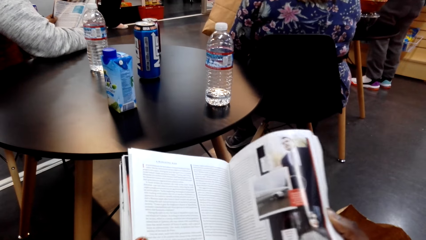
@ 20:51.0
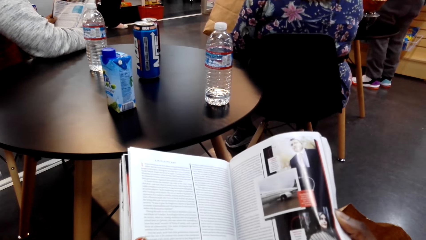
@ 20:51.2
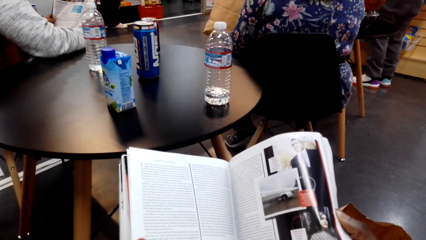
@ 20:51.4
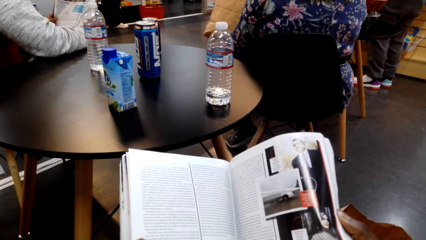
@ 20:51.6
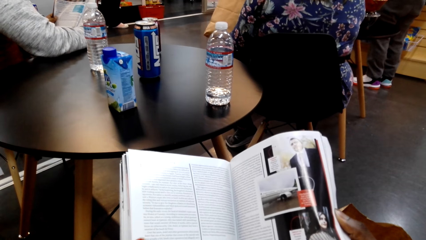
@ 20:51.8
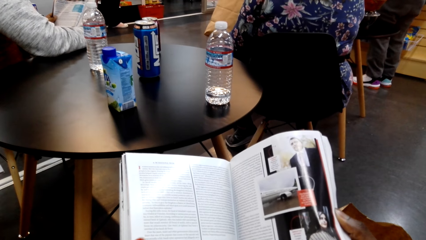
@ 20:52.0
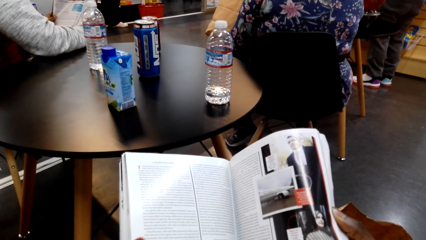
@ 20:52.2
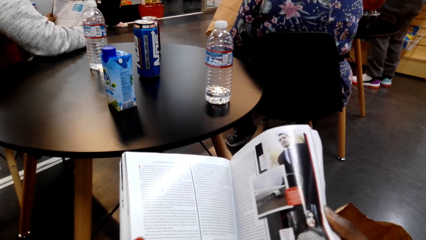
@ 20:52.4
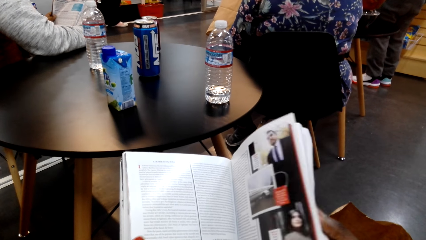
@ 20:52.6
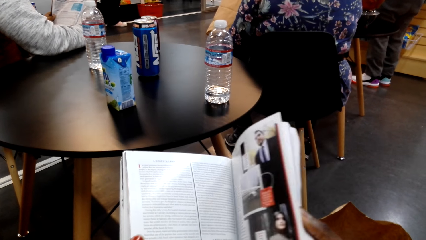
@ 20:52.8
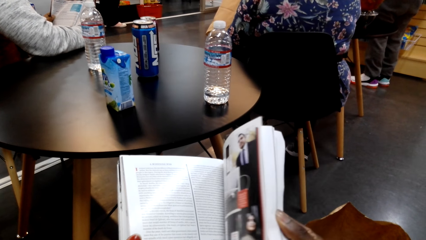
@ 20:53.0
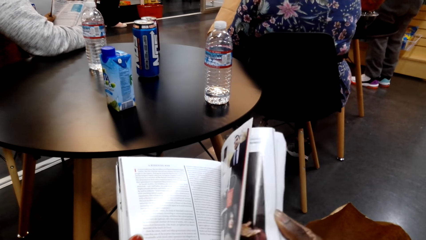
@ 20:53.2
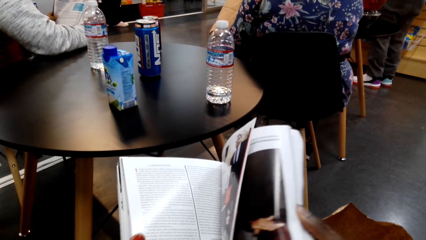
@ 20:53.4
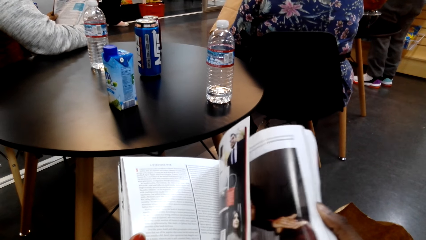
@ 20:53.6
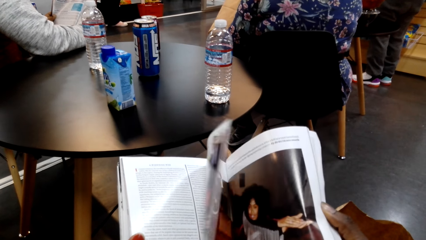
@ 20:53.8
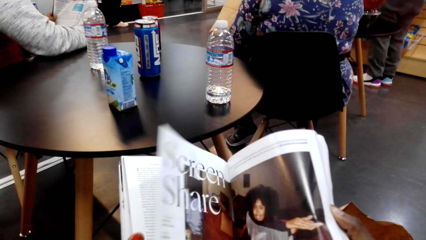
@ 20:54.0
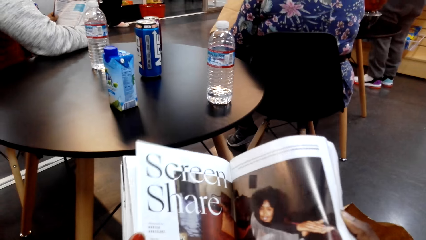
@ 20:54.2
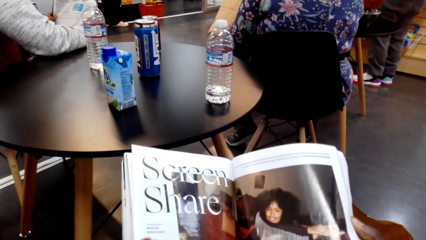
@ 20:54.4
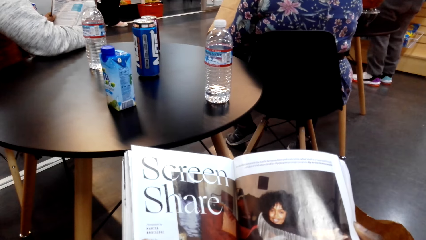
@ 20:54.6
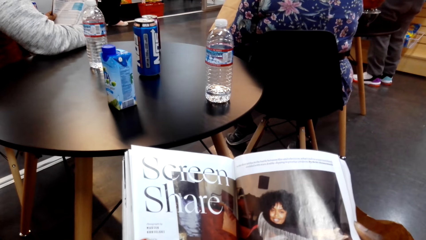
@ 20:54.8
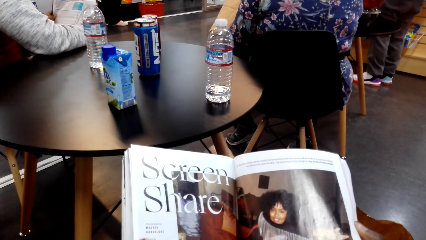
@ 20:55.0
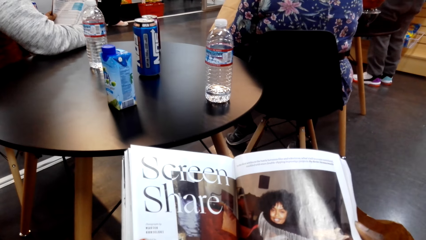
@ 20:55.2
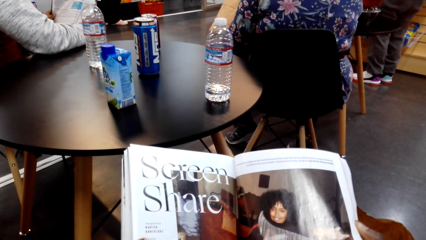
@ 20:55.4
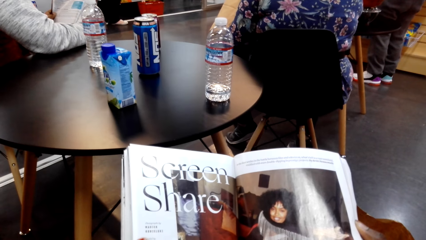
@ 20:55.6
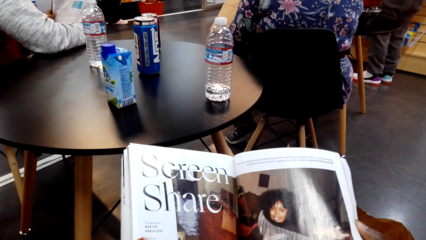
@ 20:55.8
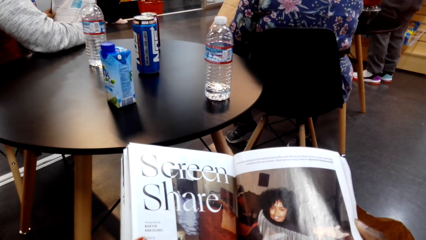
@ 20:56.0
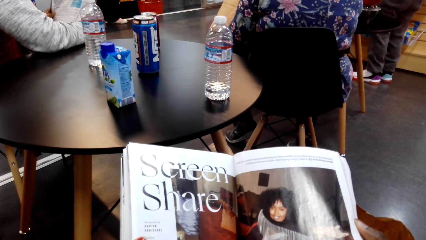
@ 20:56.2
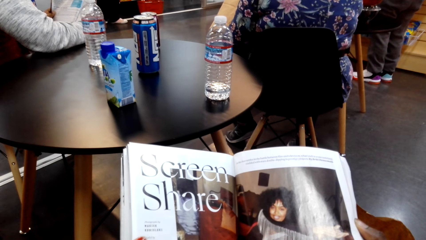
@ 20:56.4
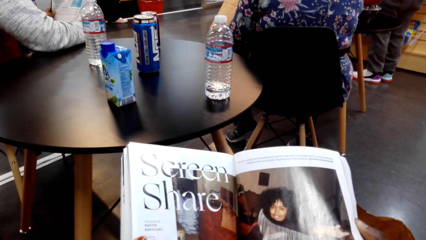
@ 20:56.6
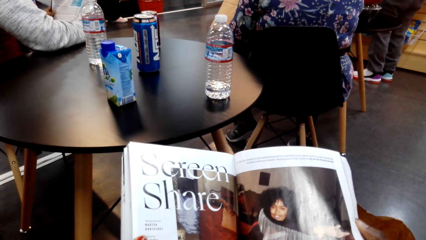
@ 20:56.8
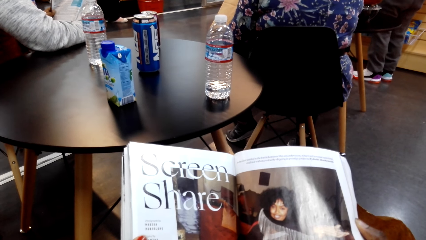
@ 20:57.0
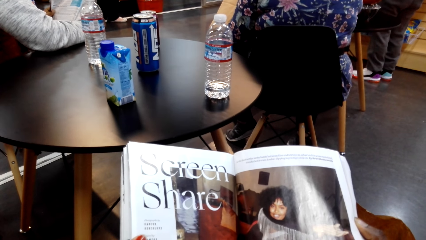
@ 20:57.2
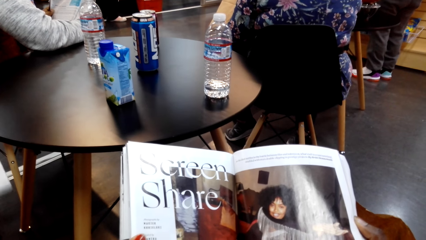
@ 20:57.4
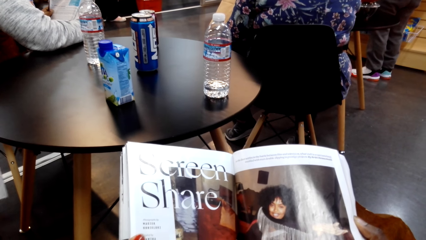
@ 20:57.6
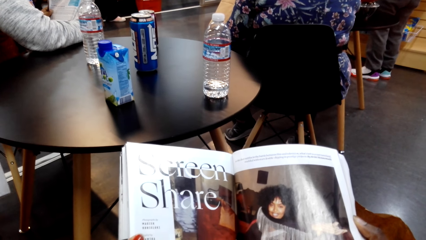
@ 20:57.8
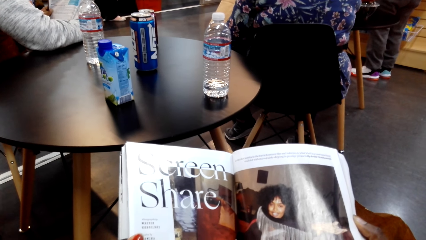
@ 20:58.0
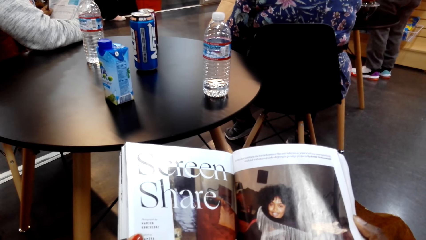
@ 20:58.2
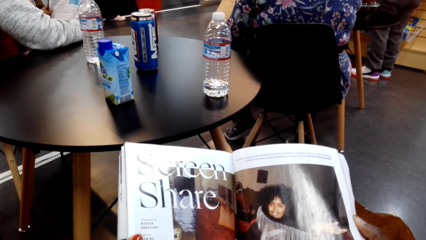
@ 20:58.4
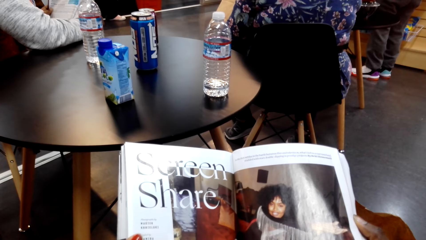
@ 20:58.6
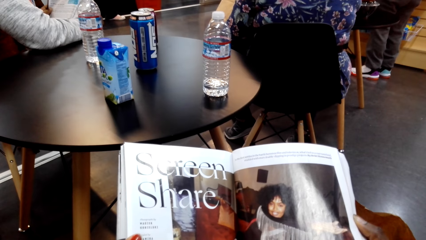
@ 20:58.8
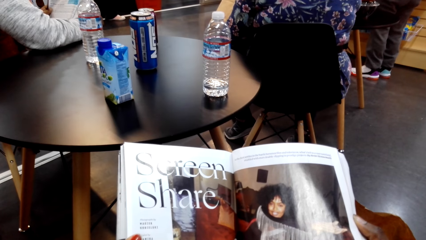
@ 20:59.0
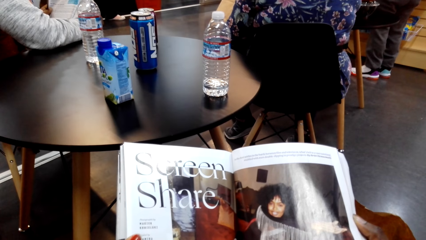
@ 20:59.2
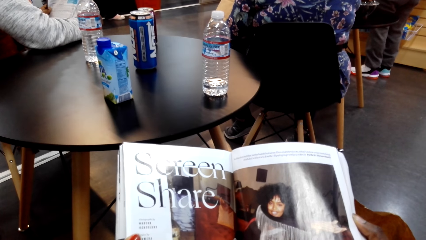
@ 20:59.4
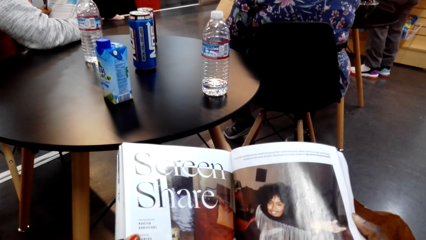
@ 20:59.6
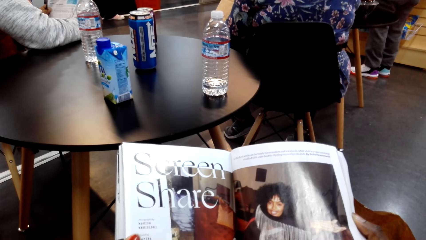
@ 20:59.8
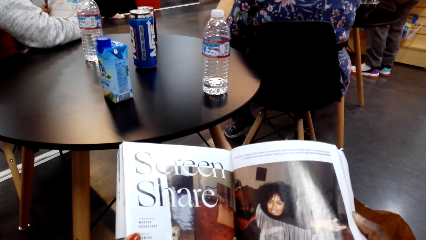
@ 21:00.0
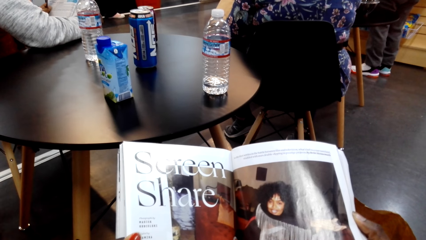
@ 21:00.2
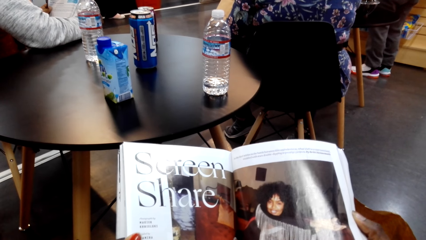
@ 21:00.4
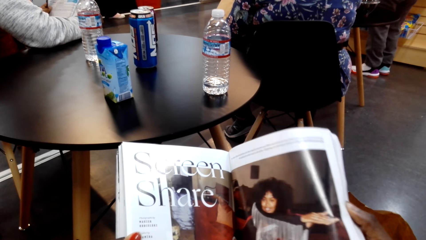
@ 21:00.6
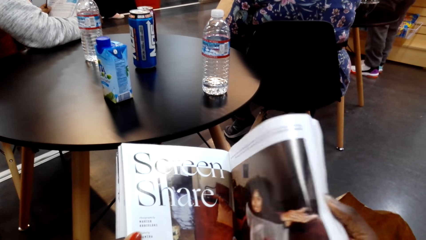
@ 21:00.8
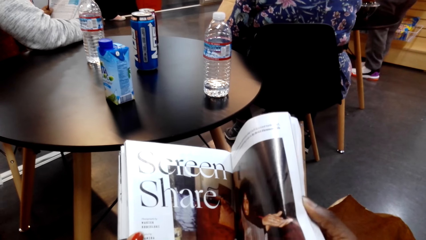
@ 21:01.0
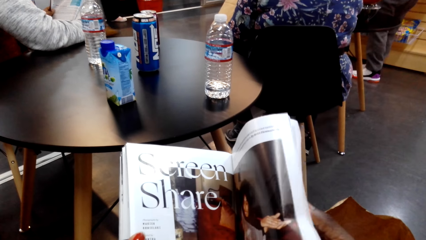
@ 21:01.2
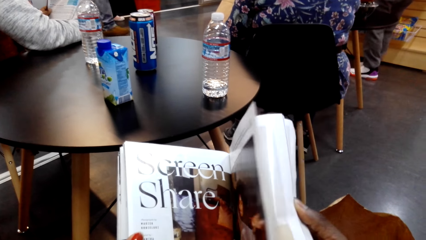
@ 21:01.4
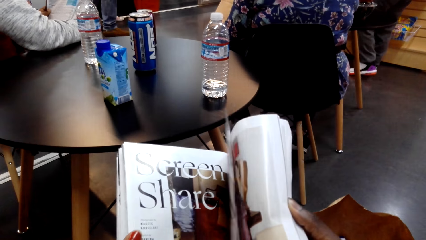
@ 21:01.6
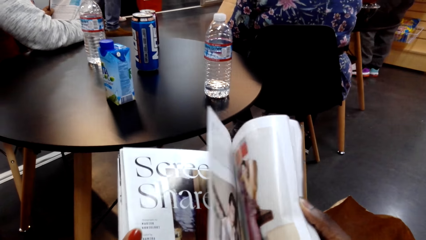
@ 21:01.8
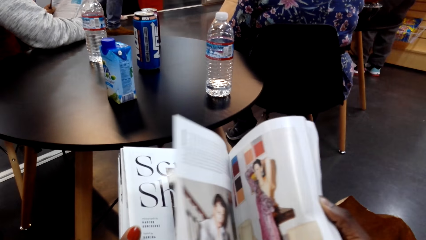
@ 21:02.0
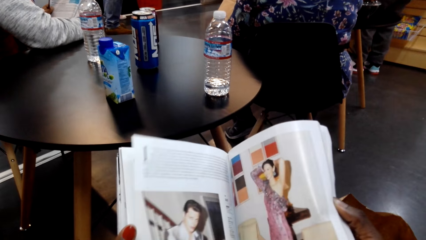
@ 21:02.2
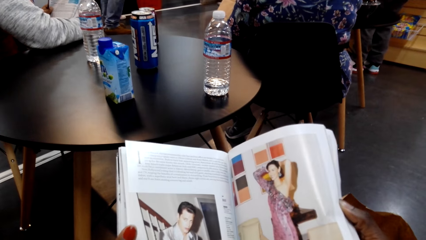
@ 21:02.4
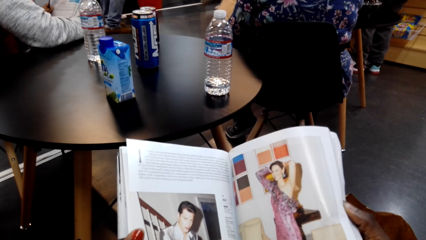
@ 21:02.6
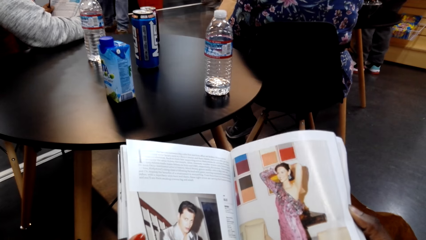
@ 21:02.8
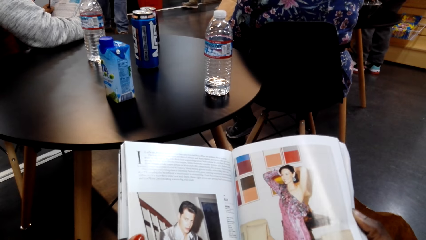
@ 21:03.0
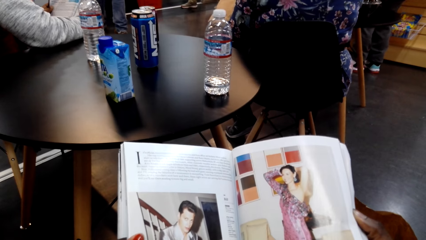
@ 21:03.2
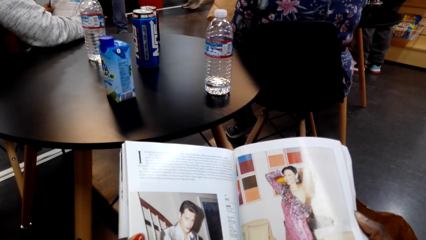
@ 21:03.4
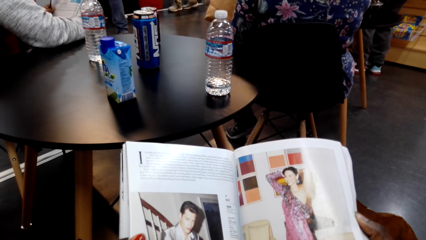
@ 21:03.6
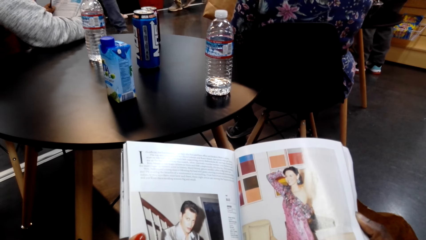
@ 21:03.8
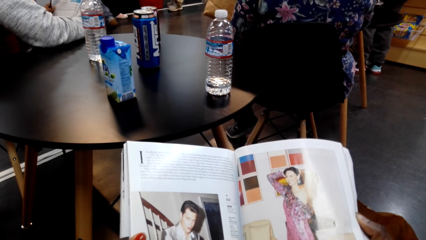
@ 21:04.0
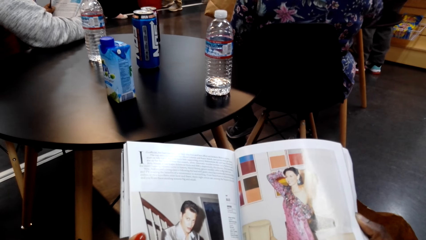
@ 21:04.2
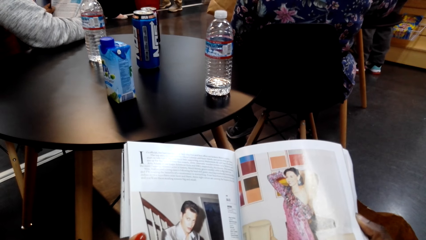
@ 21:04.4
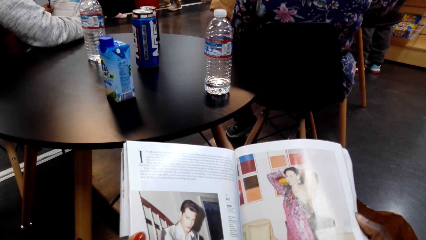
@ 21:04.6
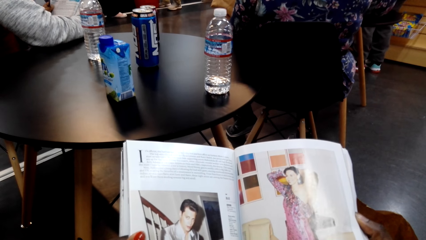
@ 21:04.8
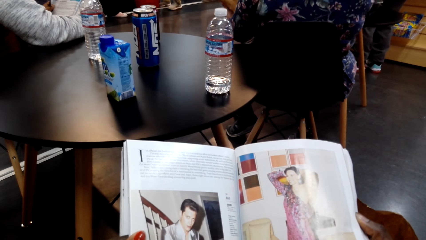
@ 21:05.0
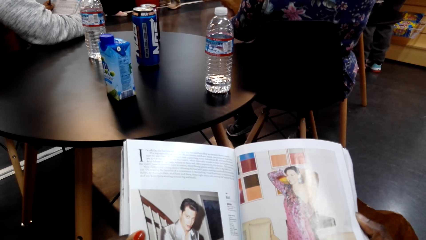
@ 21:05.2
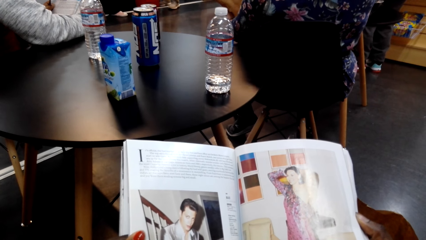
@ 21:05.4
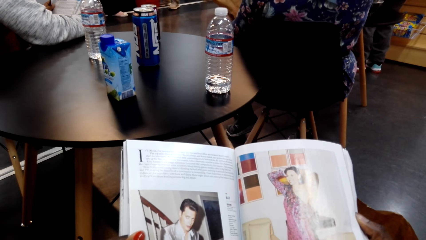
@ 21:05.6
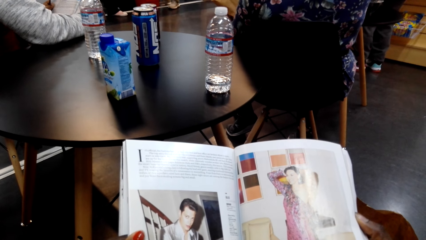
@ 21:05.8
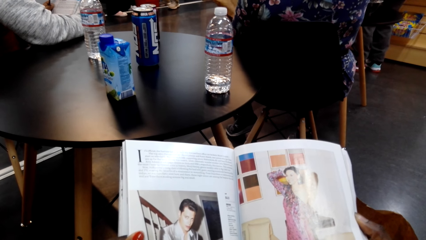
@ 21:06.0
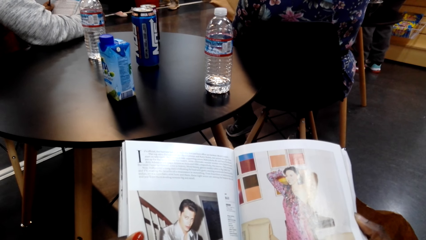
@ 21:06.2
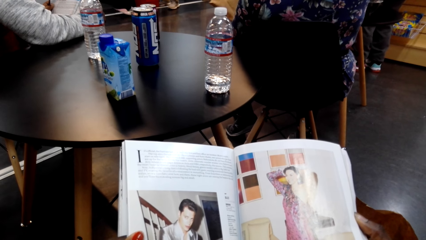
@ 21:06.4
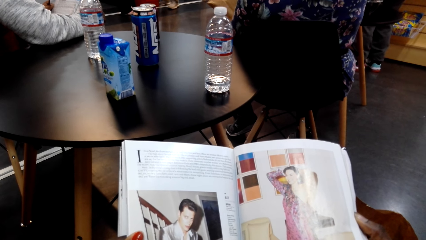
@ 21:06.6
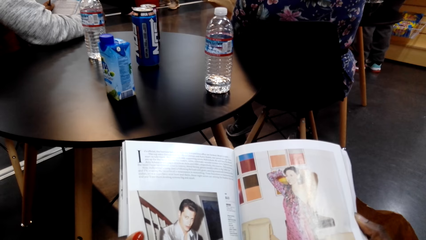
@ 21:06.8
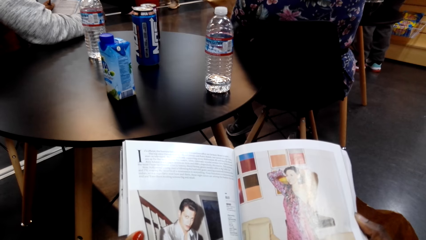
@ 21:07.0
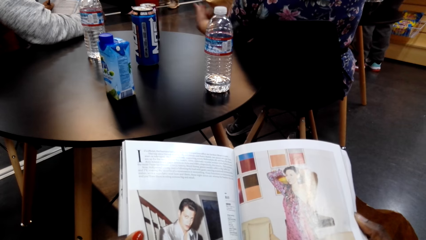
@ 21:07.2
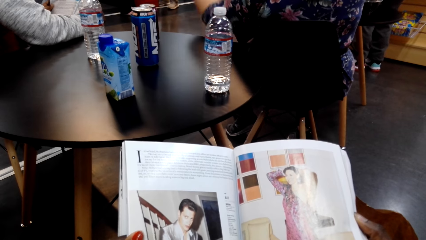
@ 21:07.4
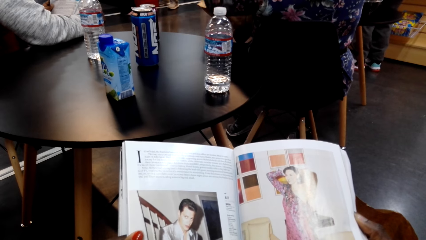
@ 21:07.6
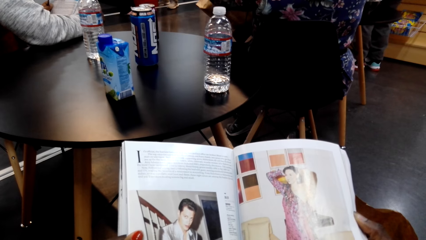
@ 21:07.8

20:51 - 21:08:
The camera wearer turns the page of the magazine. They read the magazine. They turn the page of the magazine. They read the magazine. They turn the page of the magazine. They read the magazine.
